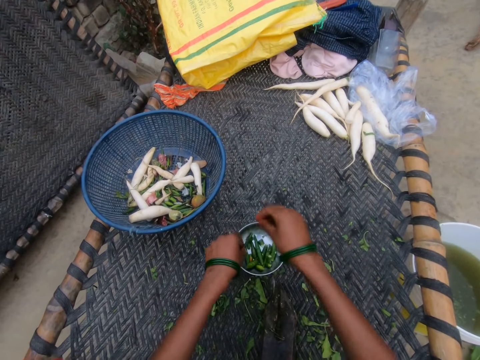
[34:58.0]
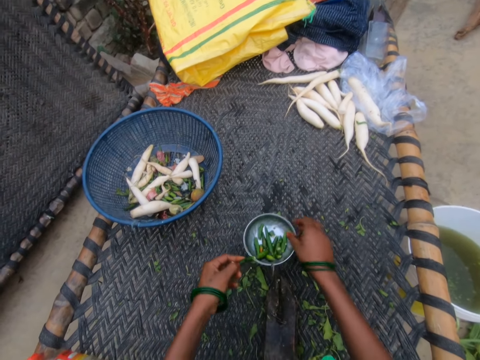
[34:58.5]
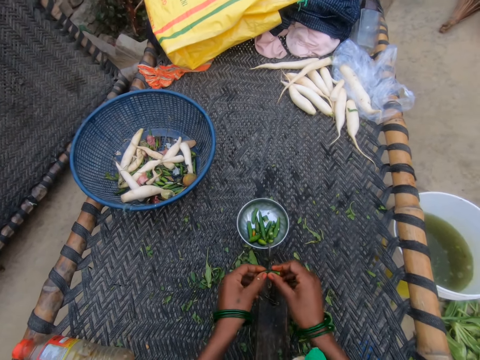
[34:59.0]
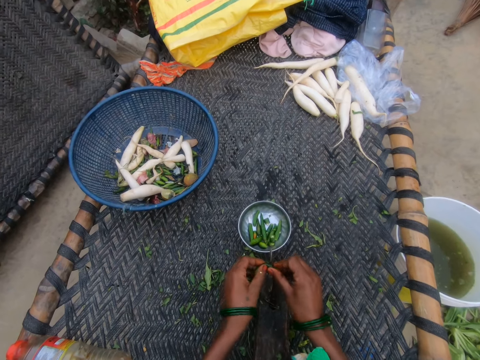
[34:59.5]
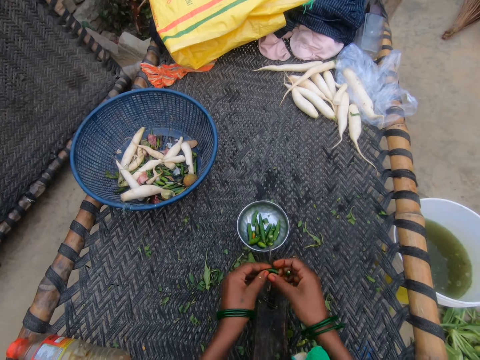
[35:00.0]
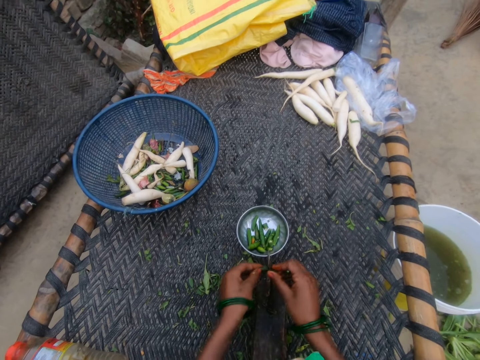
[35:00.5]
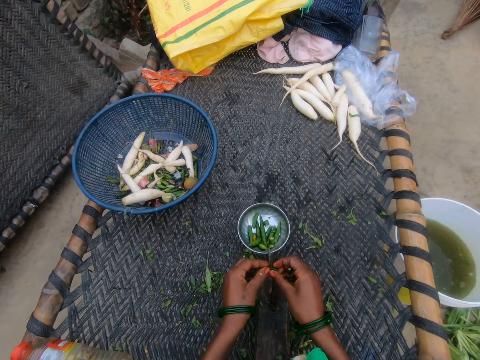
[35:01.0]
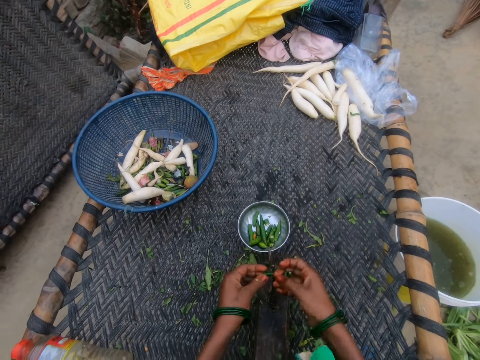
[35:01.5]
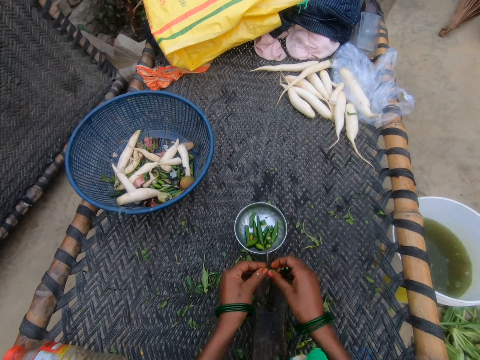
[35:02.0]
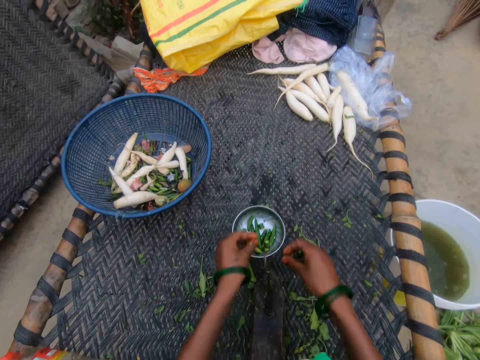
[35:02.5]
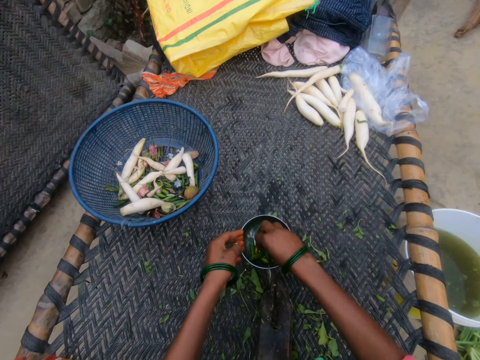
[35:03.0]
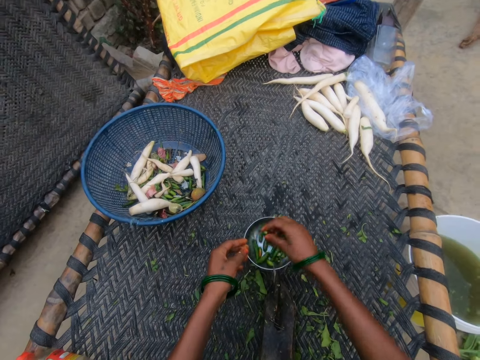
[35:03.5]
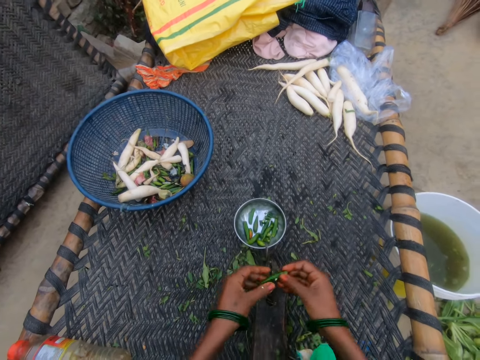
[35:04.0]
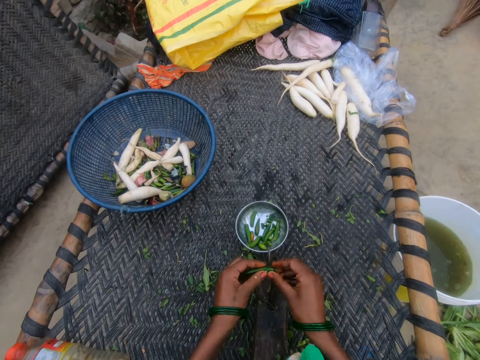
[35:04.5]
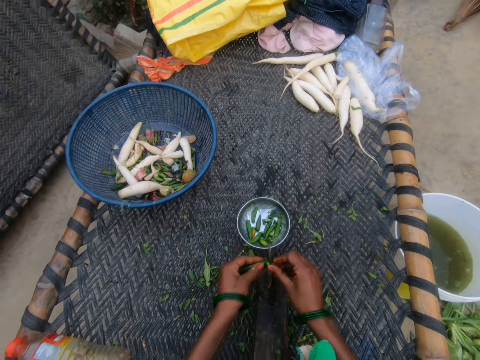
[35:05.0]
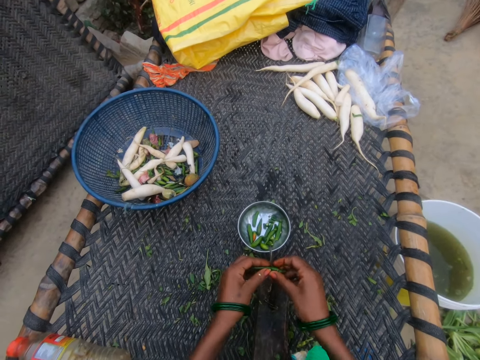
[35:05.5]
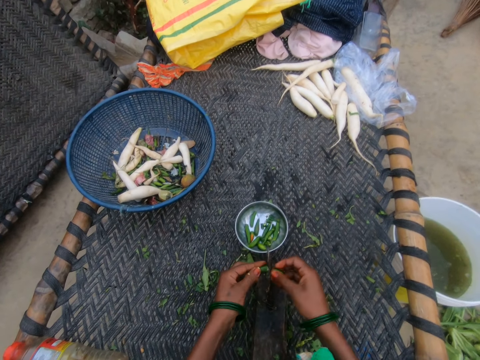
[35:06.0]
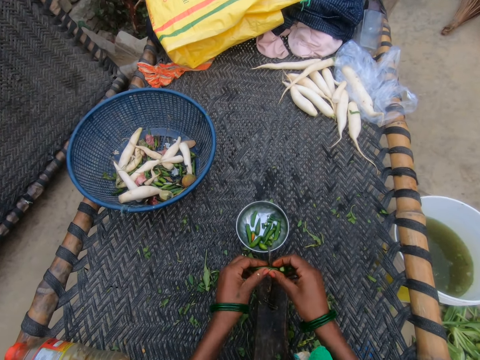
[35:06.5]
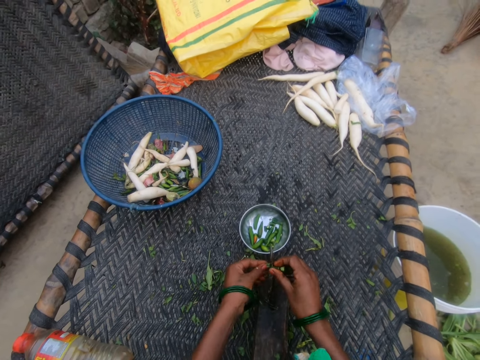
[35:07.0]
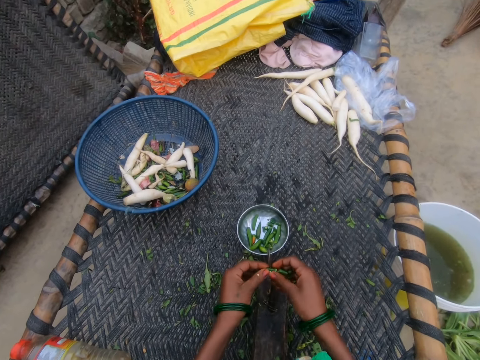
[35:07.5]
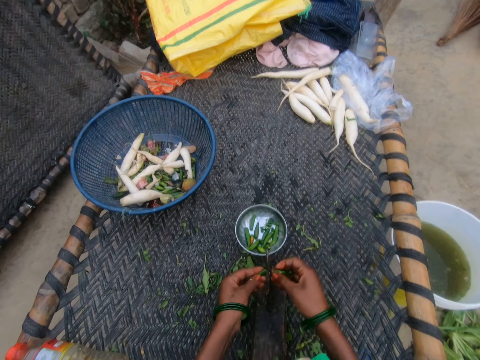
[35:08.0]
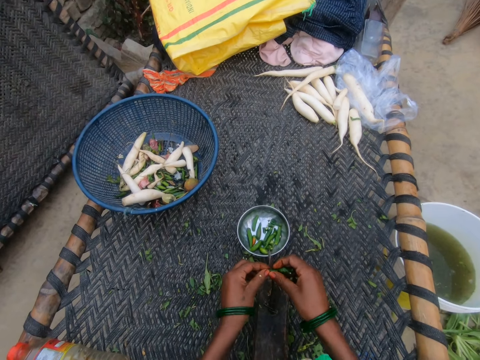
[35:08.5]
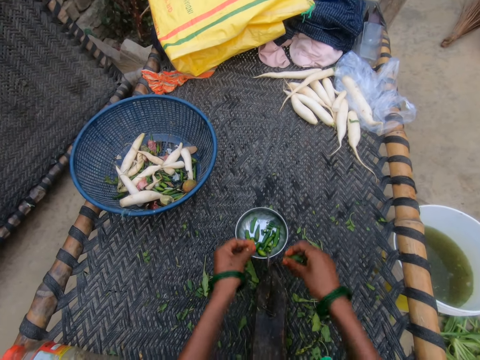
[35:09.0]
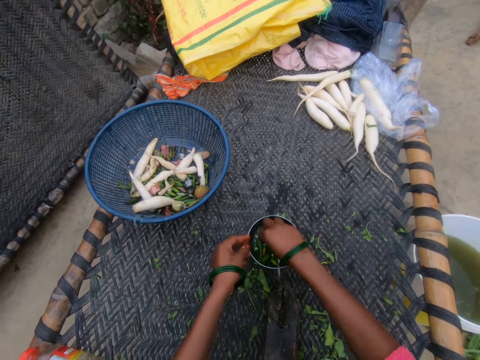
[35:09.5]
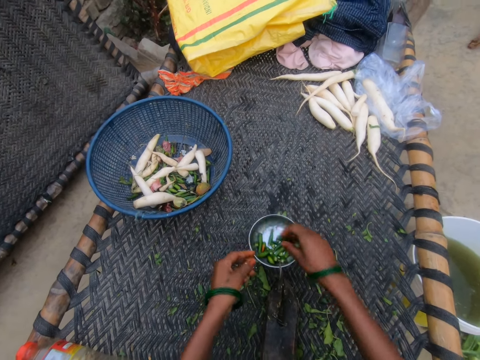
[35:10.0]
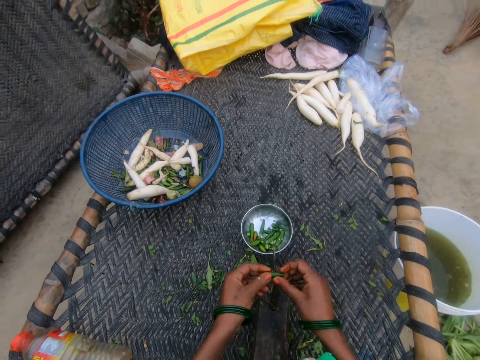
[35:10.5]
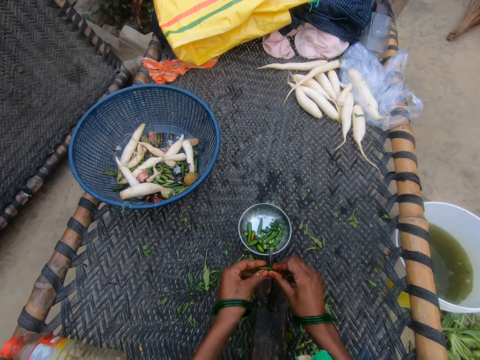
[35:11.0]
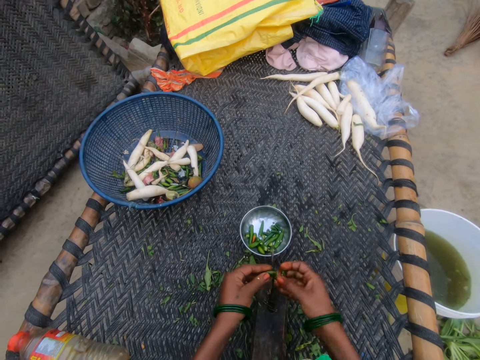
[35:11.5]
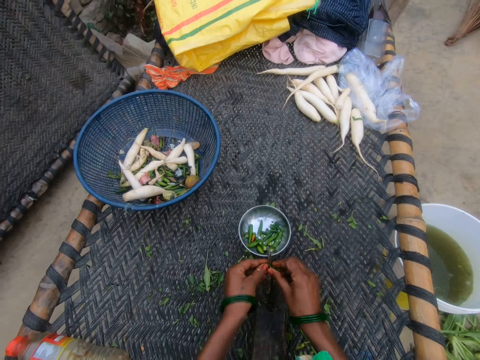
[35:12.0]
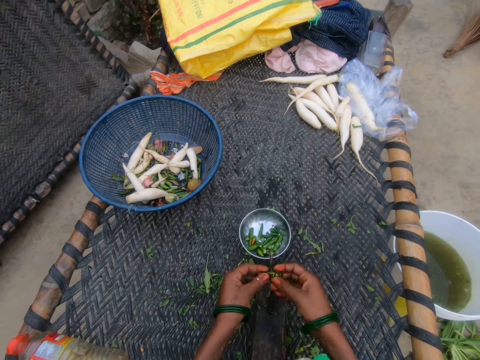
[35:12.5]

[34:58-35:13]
The camera wearer picks up the pepper and cuts the pepper. They split spices. They drop the pepper. They pick up the pepper and cut the pepper. They drop the pepper. They pick up the pepper and cut the pepper.

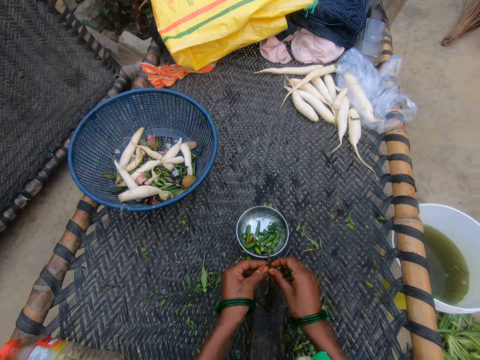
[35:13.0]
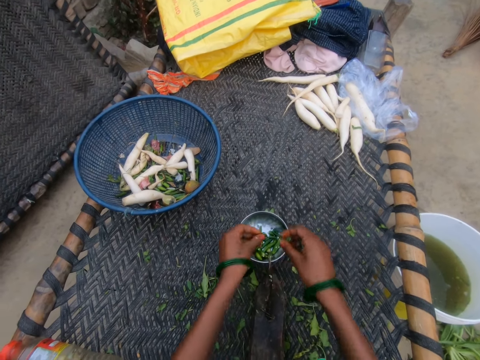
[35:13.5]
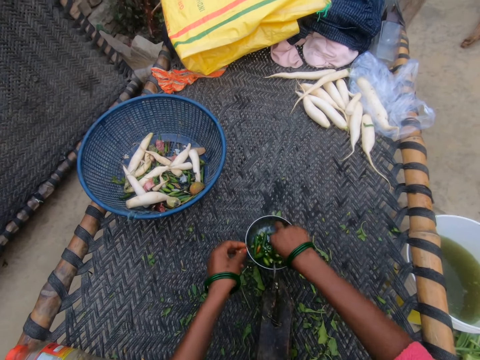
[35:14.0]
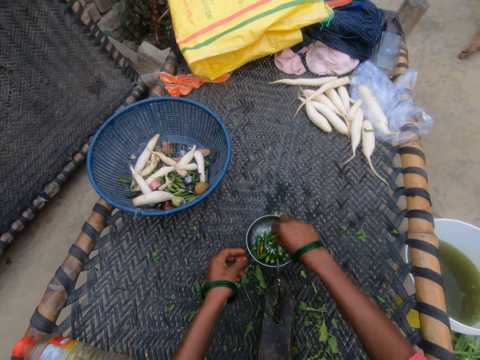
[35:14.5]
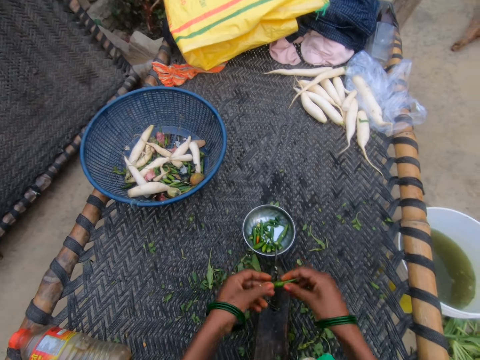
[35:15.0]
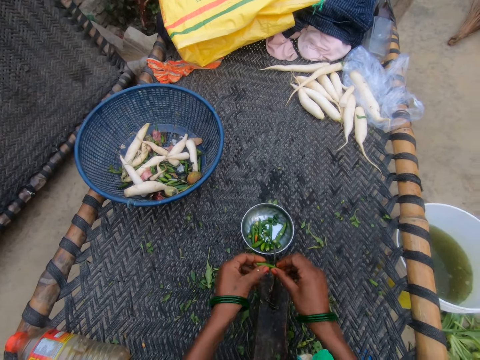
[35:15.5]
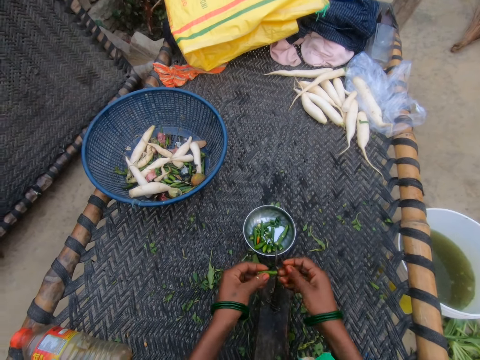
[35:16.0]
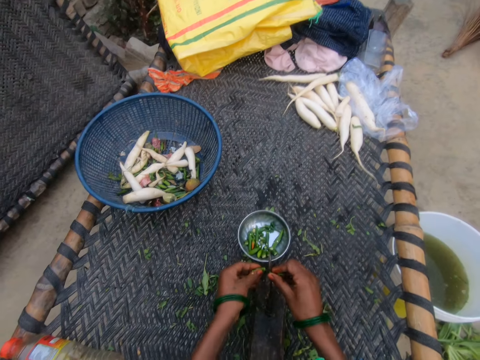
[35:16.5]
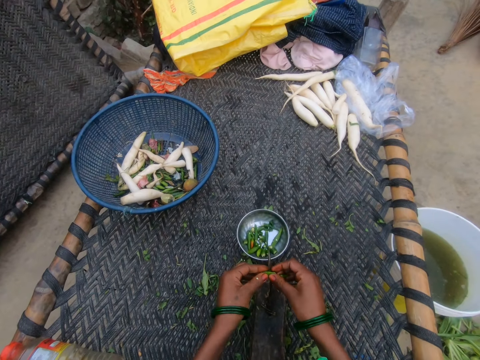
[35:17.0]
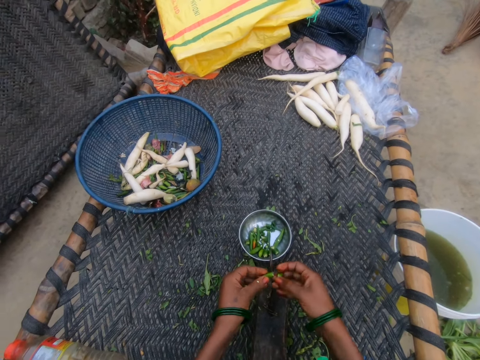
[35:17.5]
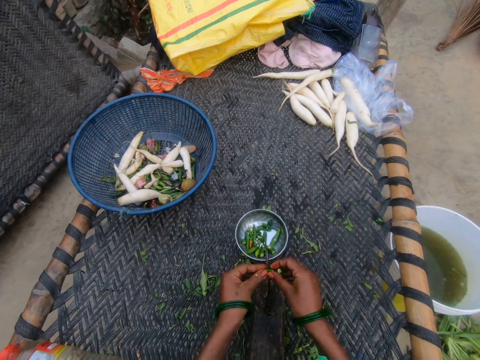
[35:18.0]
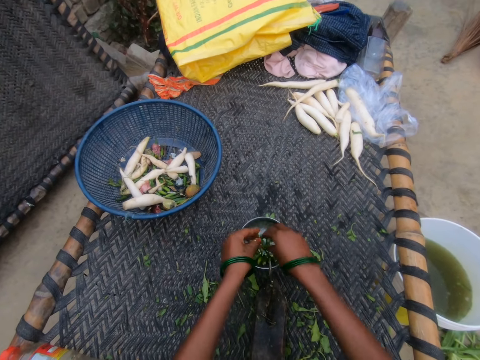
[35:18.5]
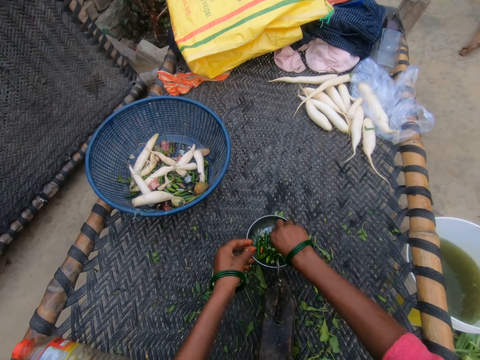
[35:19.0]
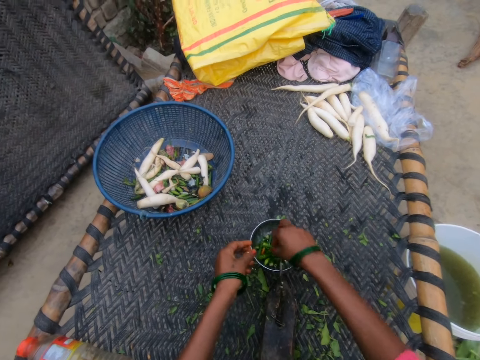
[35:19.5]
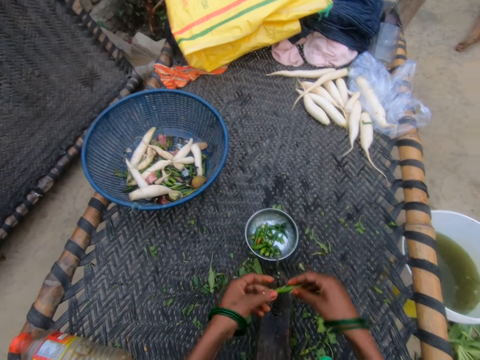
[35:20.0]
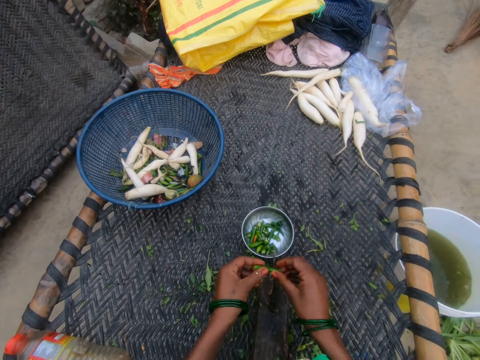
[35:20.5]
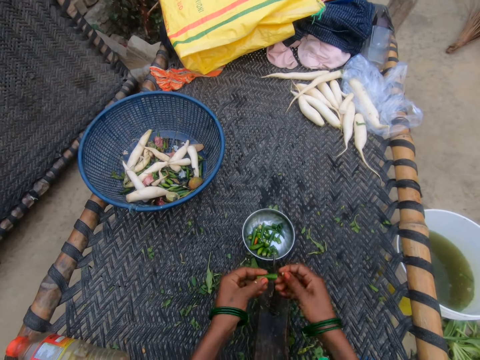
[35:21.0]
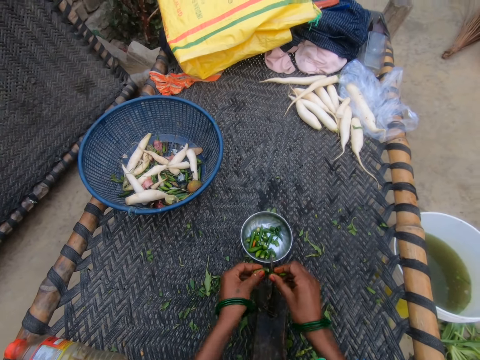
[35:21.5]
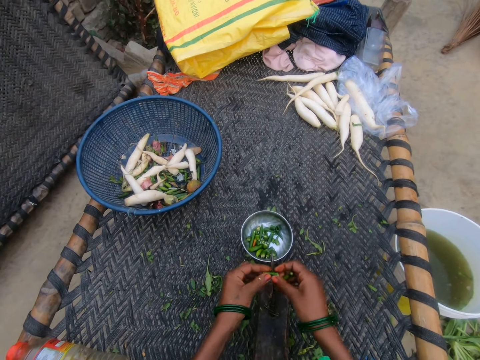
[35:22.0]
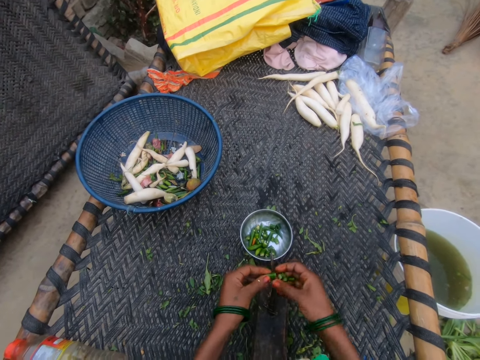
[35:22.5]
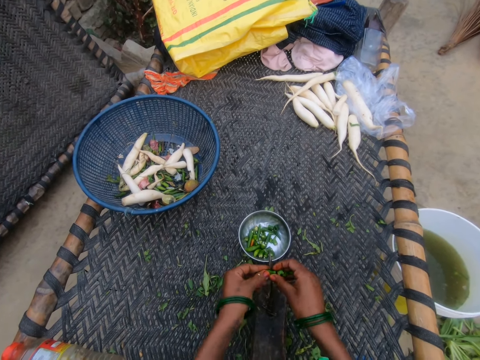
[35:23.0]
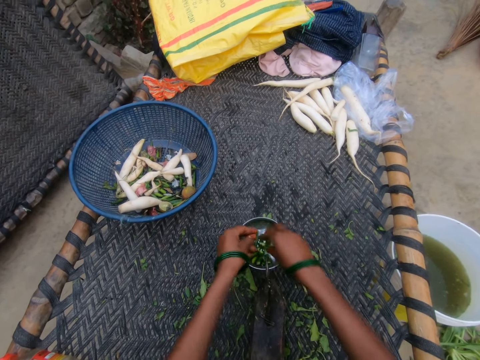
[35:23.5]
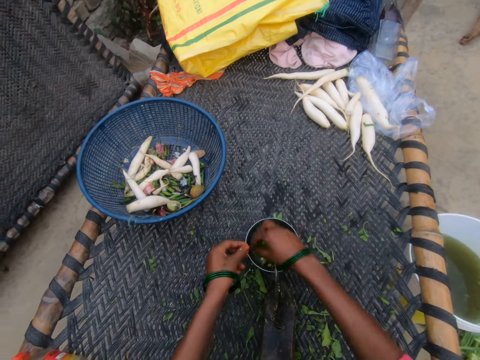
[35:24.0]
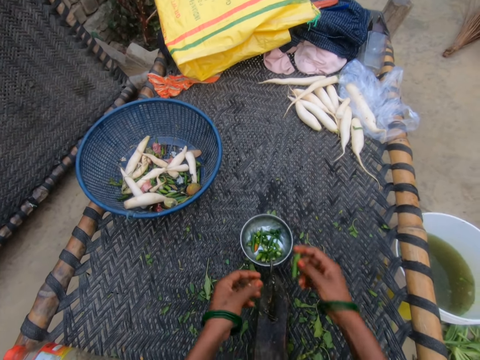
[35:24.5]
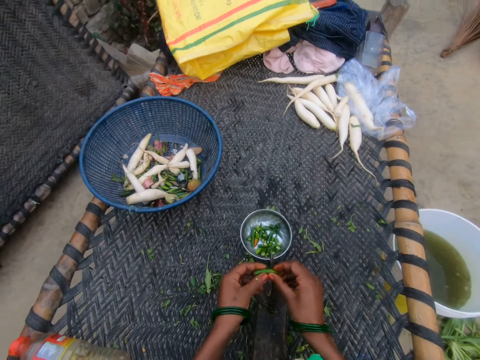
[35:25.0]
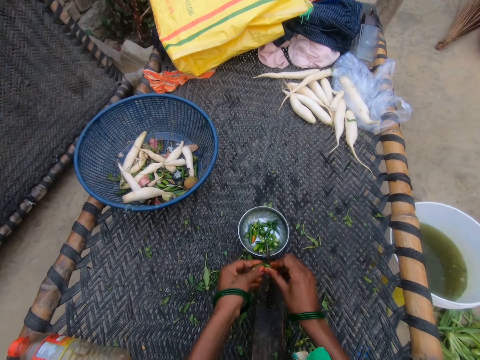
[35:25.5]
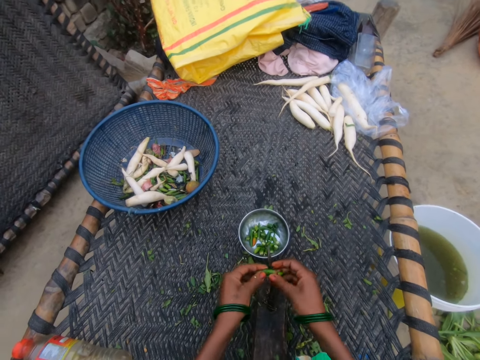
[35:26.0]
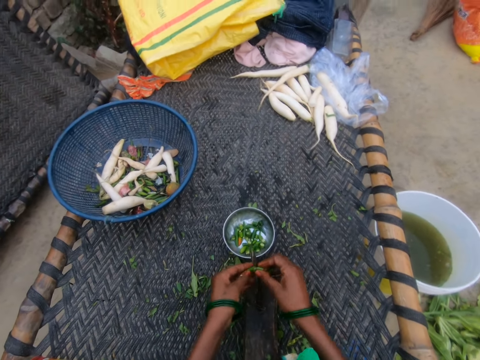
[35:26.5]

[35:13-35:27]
The camera wearer drops the pepper. They pick up the pepper and cut the pepper. They drop the pepper. They pick up the pepper and cut the pepper. They drop the pepper. They pick up the pepper and cut the pepper.
